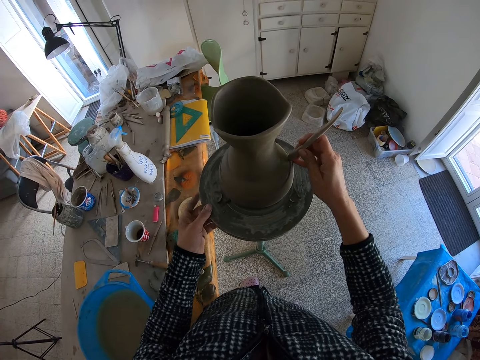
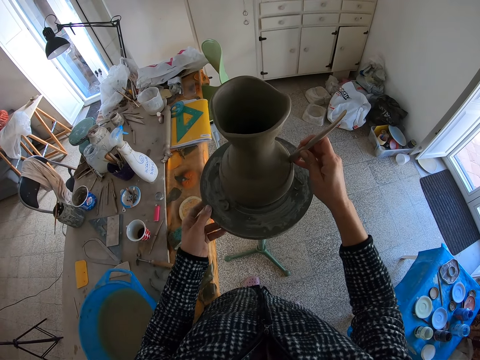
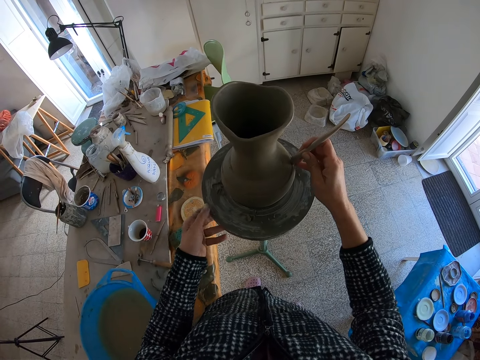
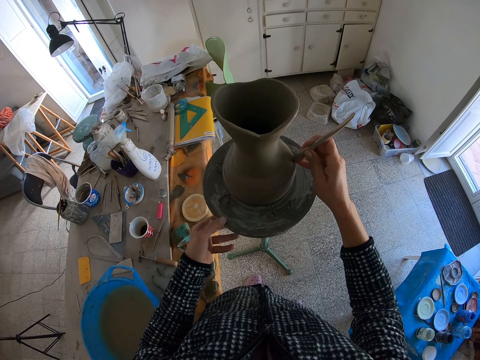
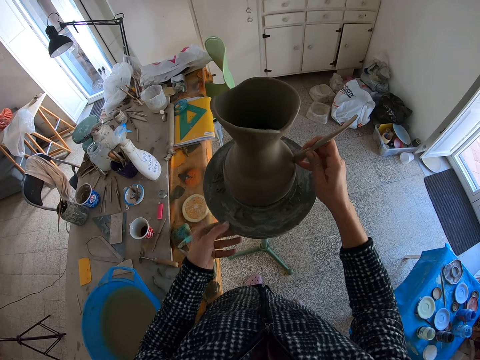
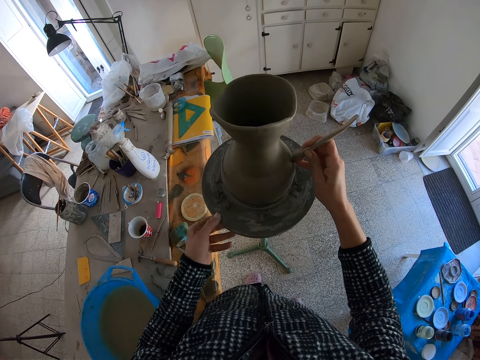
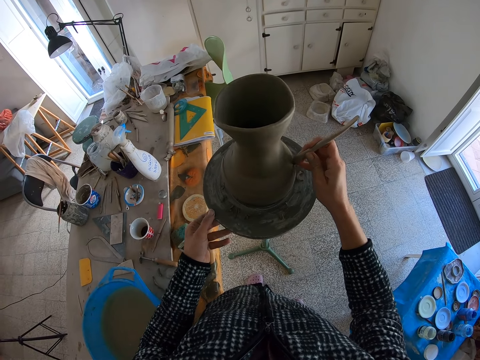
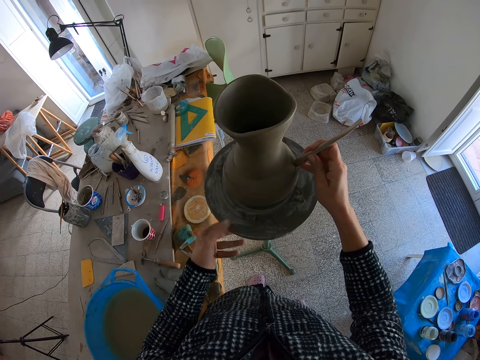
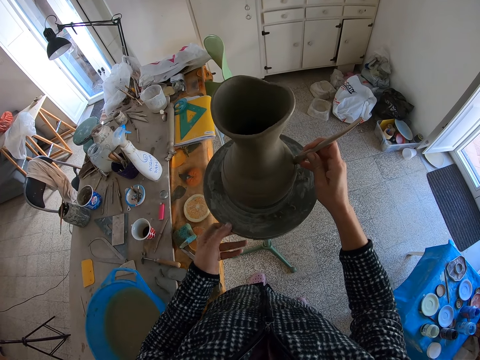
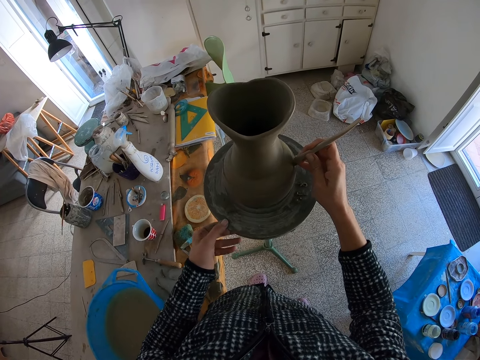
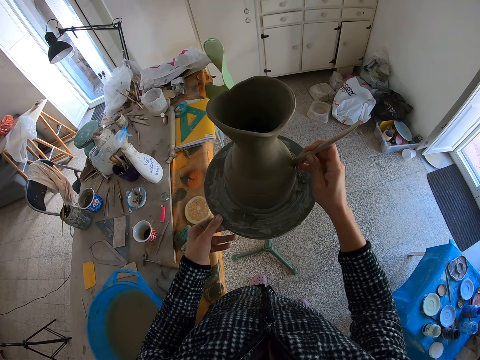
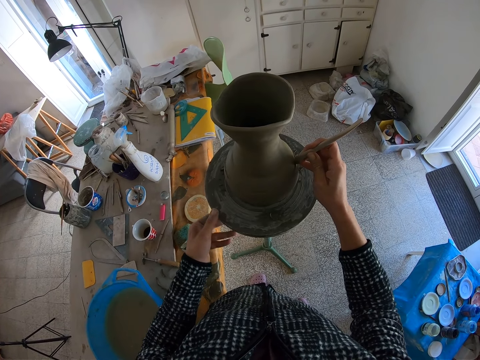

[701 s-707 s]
The camera wearer spins the pottery wheel with his left hand.

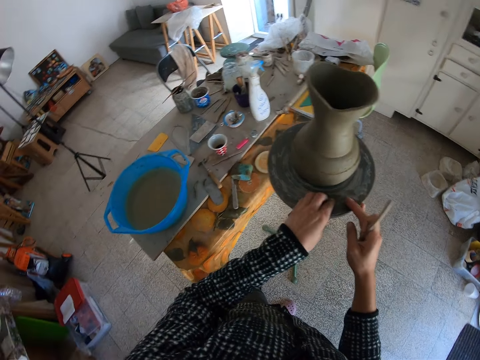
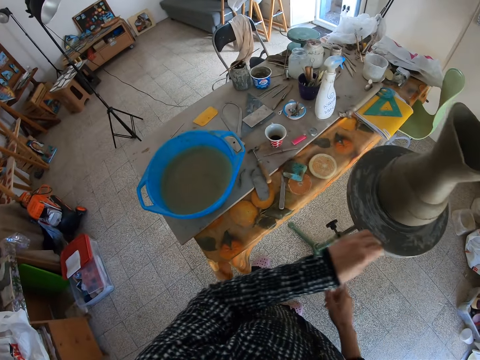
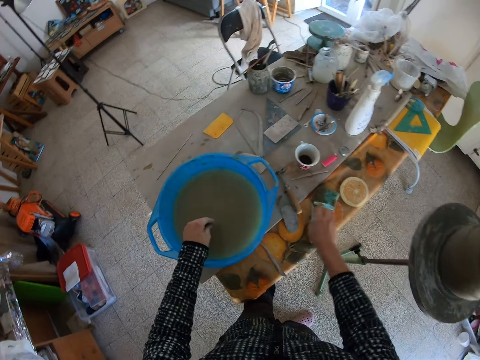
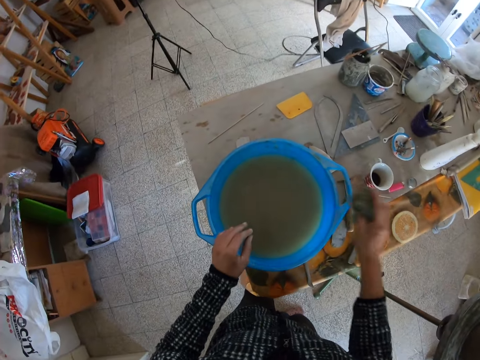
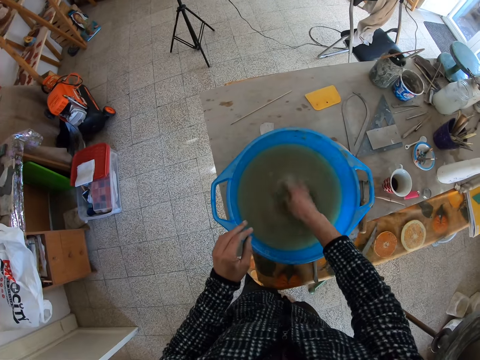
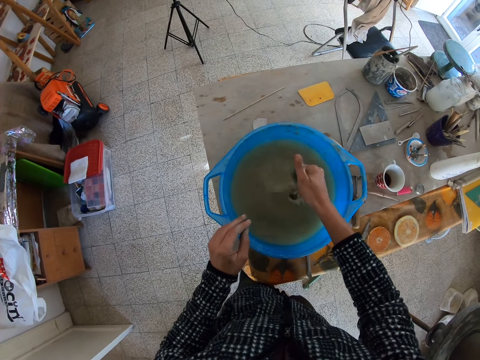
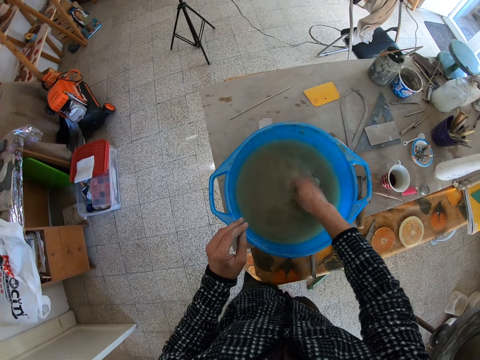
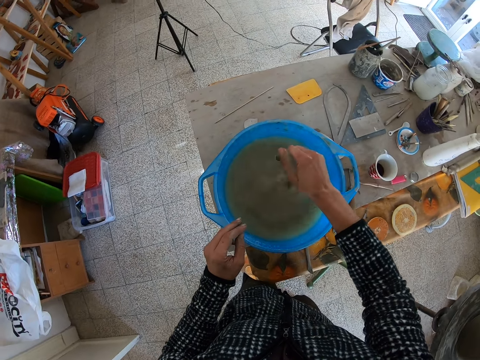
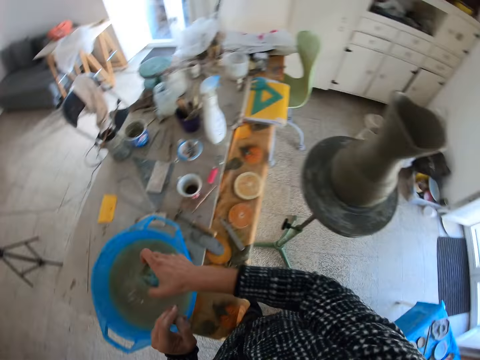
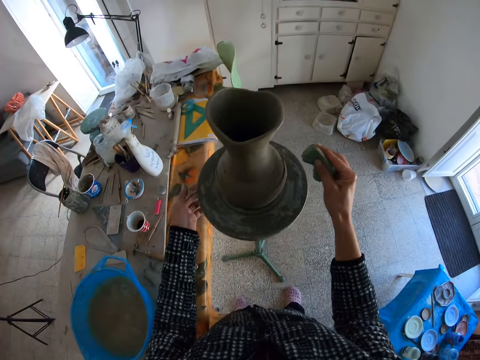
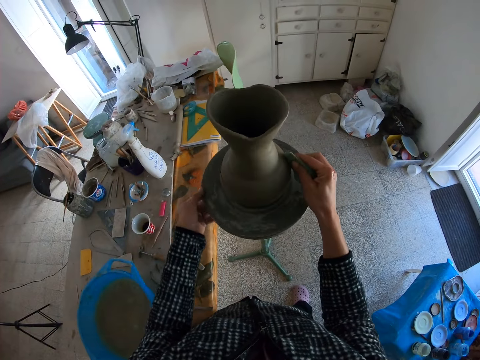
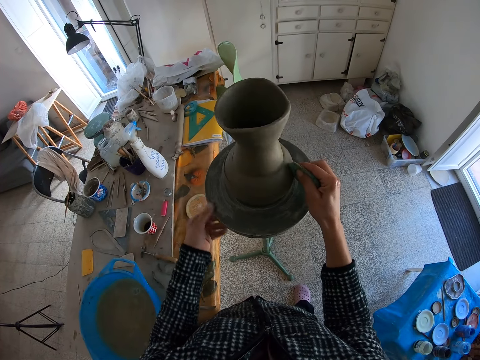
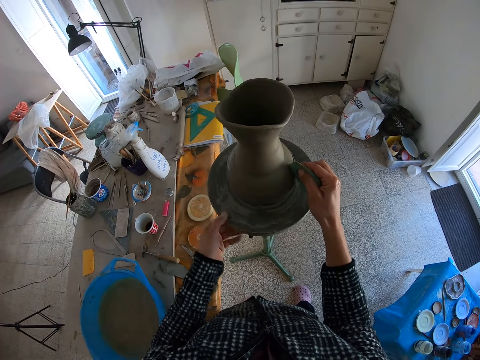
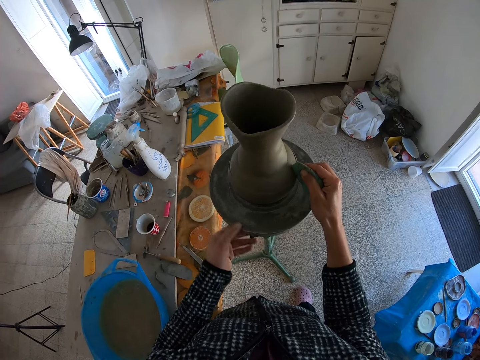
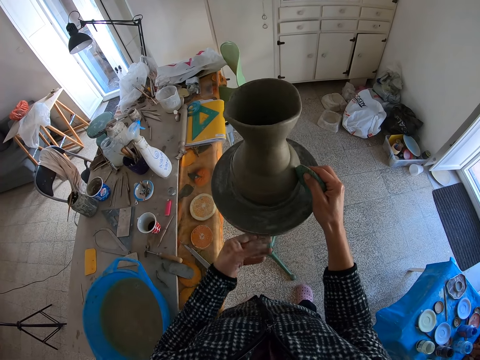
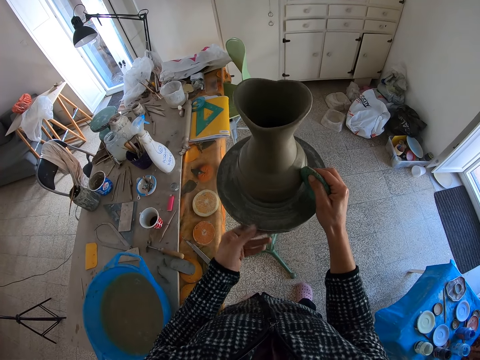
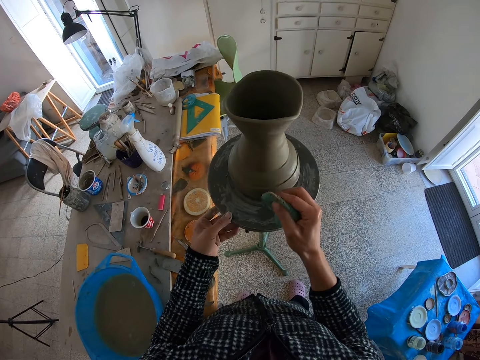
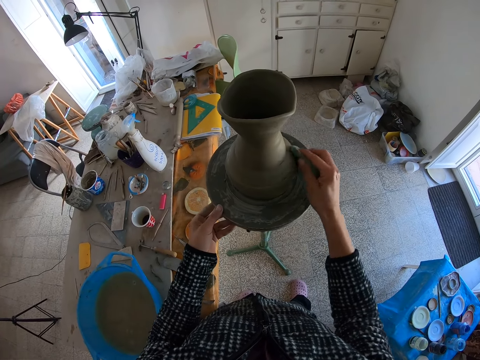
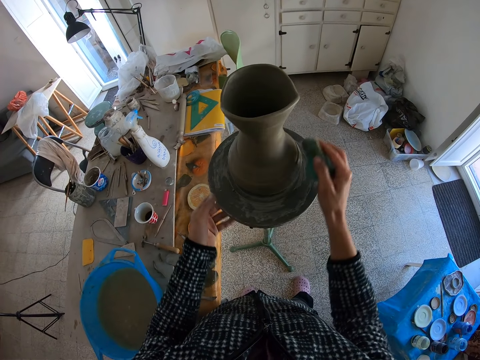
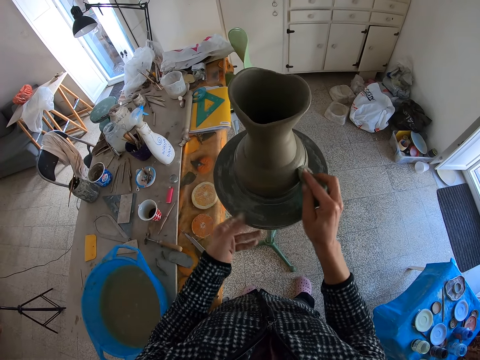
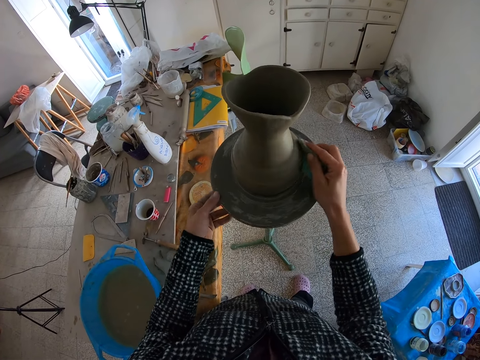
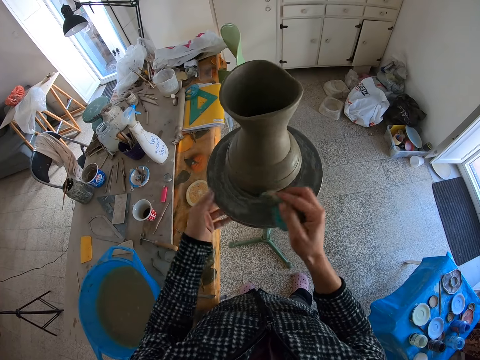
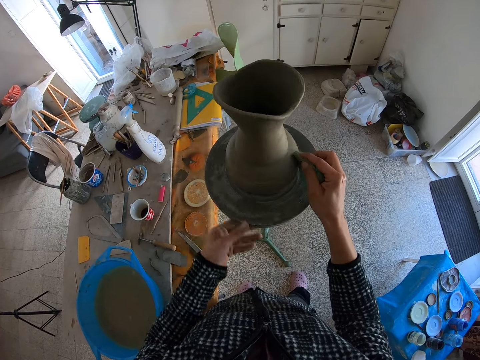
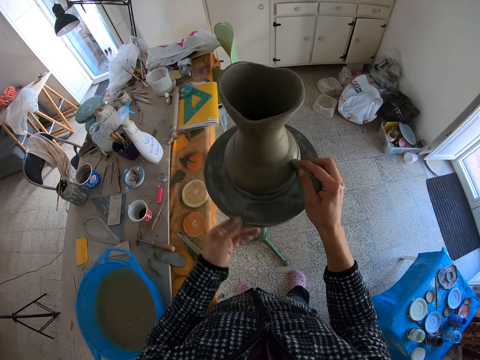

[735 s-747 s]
The camera wearer drops the wooden wedge knife on the table with his right hand. He pours debris in the bowl of water on the table with his left hand. He picks up a sponge from the table with his right hand, dips the sponge in the bowl of water with his right hand, washes the sponge in the bowl of water with his right hand, and removes the sponge from the bowl of water with his right hand. He squeezes the sponge with his right hand. He dips the sponge in the bowl of water with his right hand and removes the sponge from the bowl of water with his right hand. He squeezes the sponge with his right hand. He holds the pottery wheel with his left hand, spins the pottery wheel with his right hand, and cleans the clay pot with the sponge in his right hand.

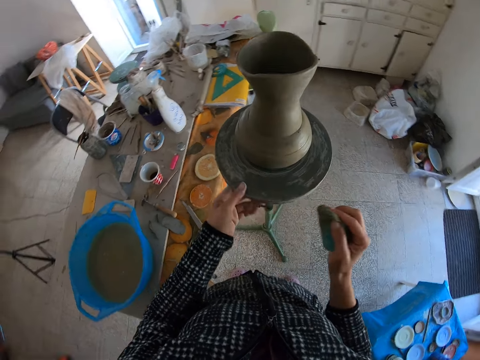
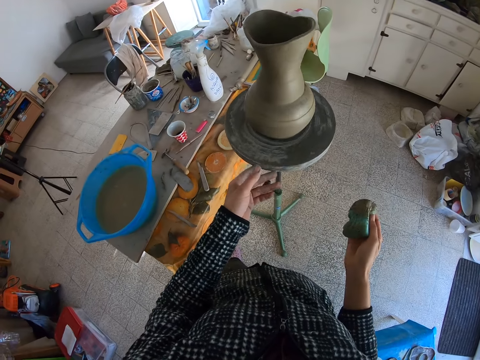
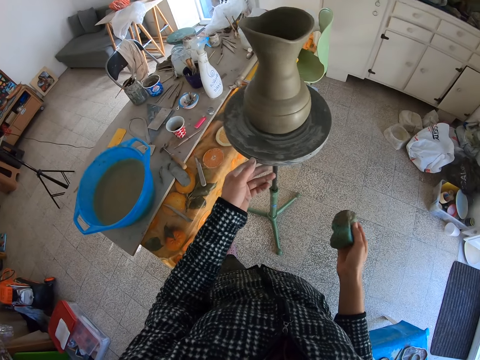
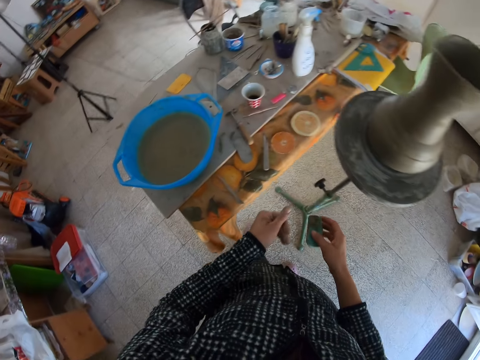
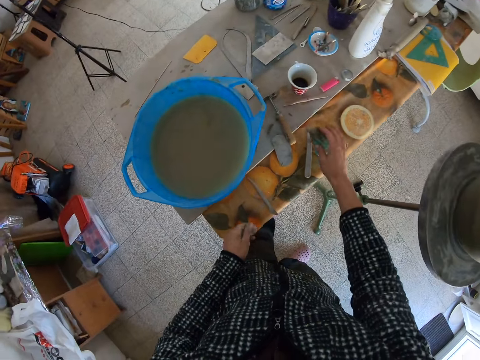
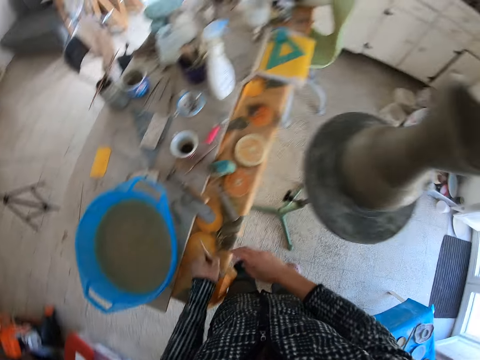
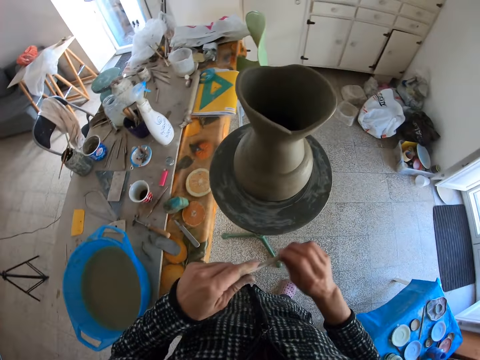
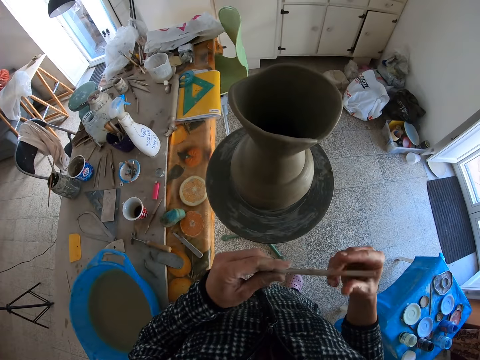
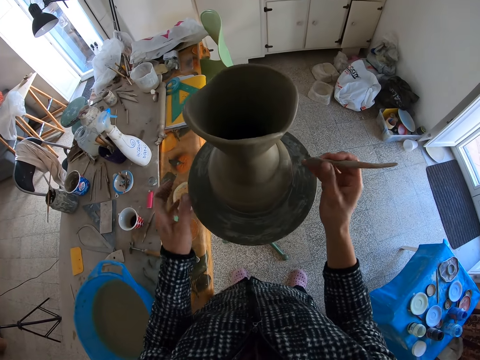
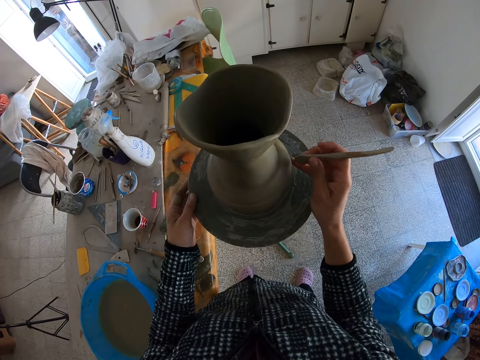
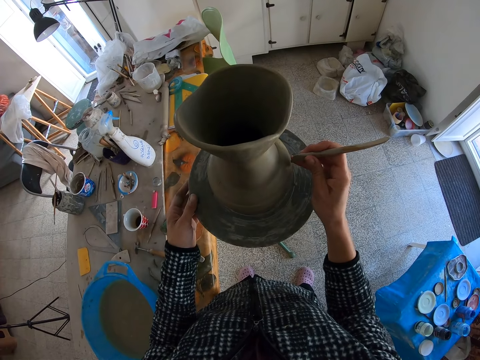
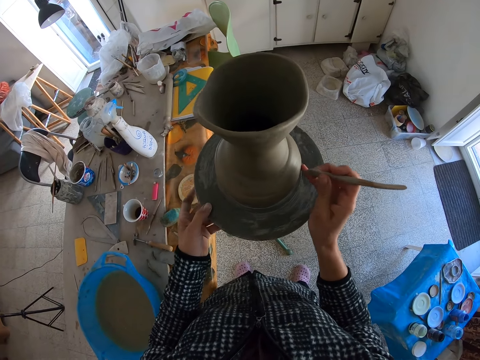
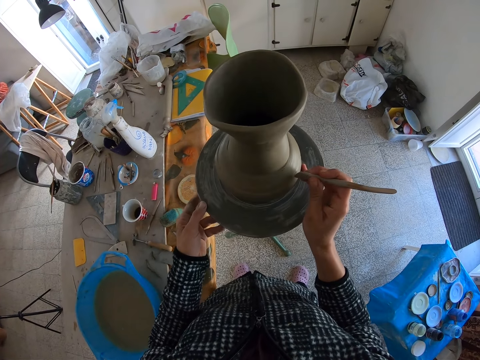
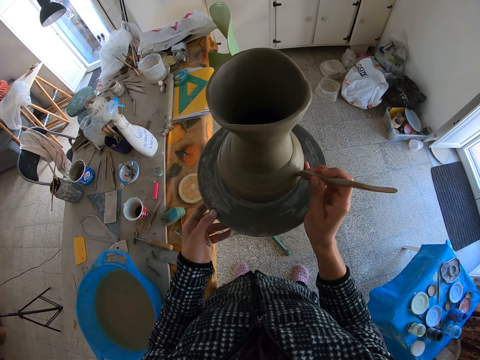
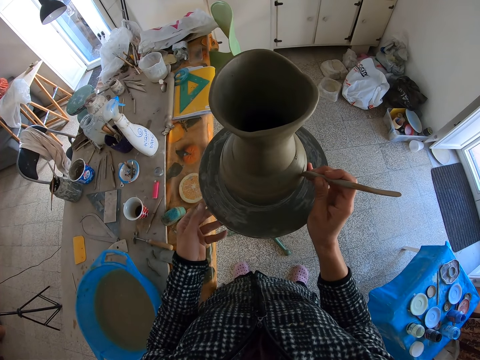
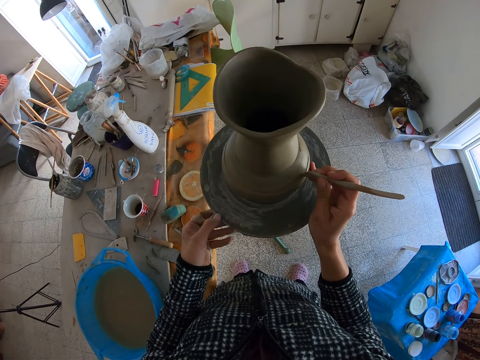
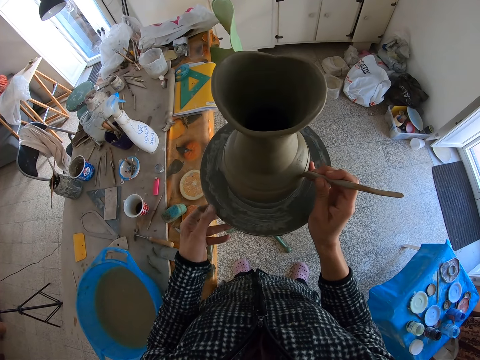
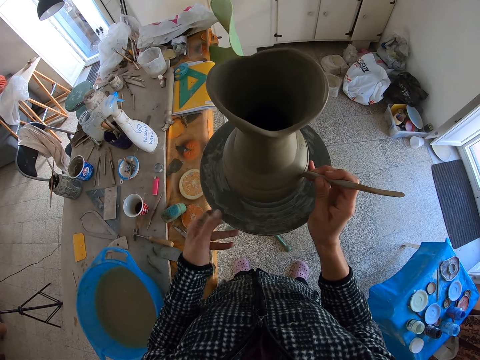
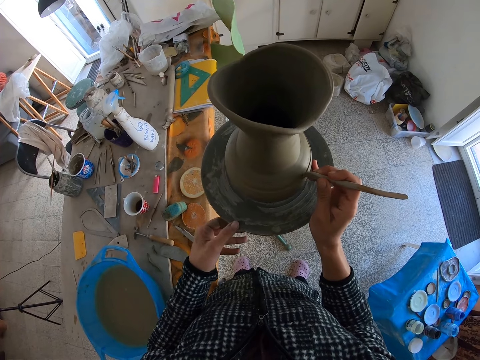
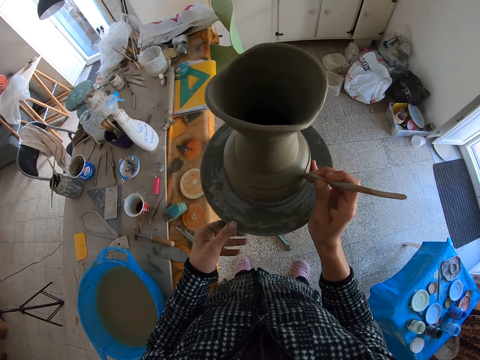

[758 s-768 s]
The camera wearer checks the vase. He drops the sponge on the table with his right hand. He picks up the wooden wedge knife from the table with his left hand and passes the wooden wedge knife from his left hand to his right hand. He wipes the sculpture with his hands. He adjusts the wooden wedge knife with both hands. He holds the pottery wheel with his left hand, spins the pottery wheel with his left hand, and shapes the clay pot with the wooden wedge knife in his right hand.
